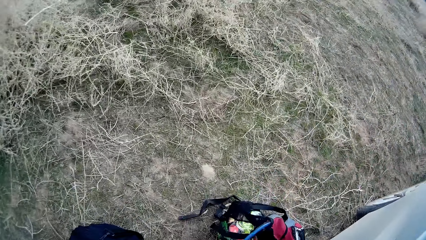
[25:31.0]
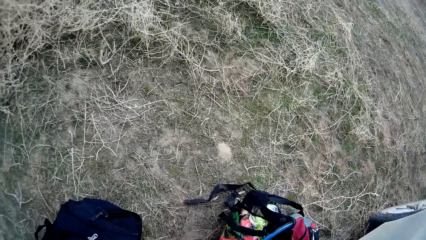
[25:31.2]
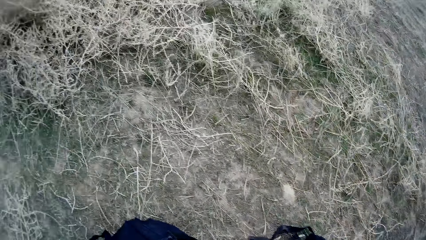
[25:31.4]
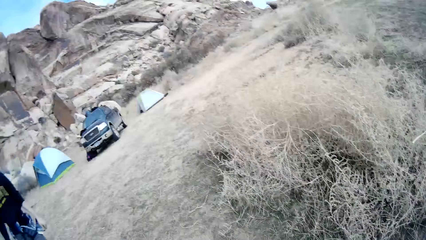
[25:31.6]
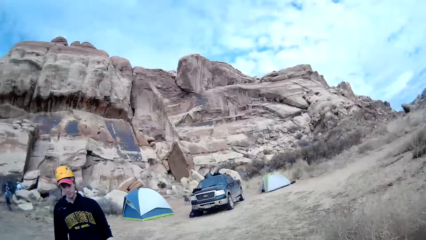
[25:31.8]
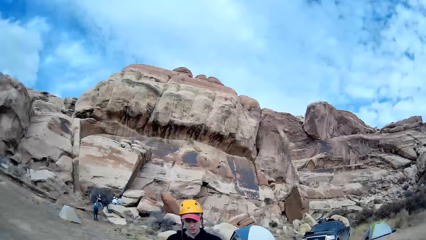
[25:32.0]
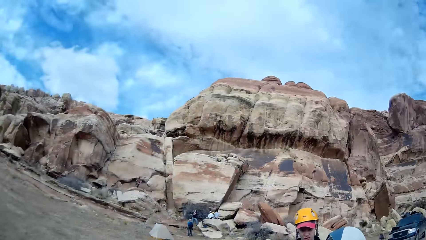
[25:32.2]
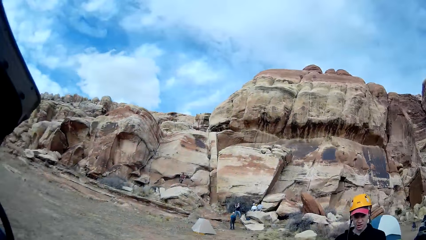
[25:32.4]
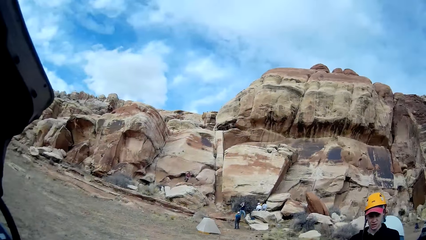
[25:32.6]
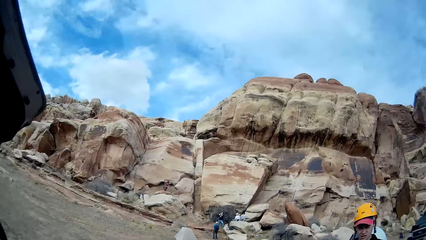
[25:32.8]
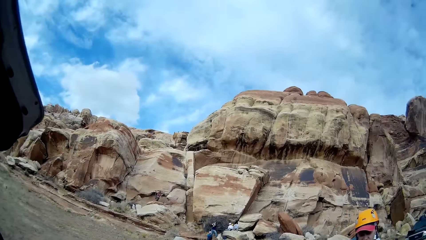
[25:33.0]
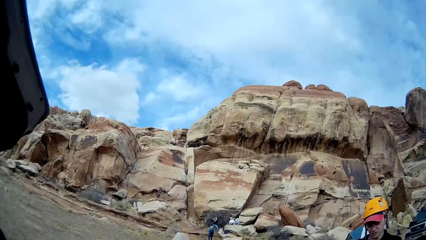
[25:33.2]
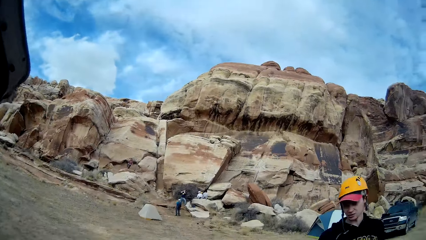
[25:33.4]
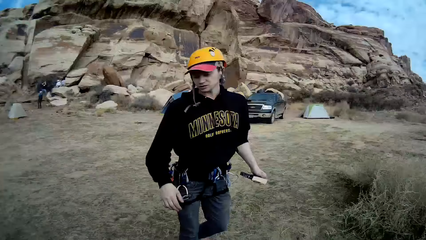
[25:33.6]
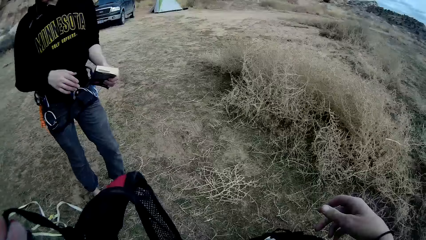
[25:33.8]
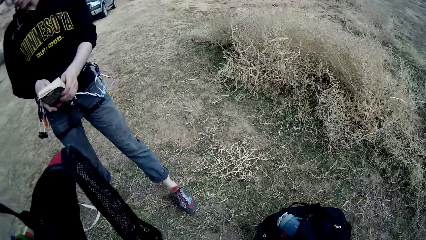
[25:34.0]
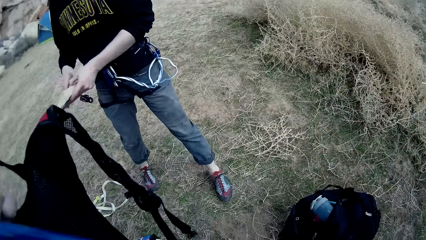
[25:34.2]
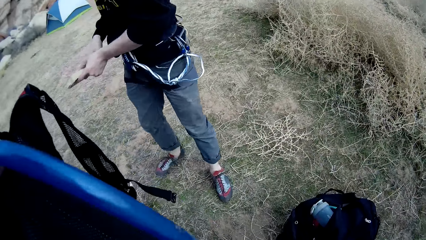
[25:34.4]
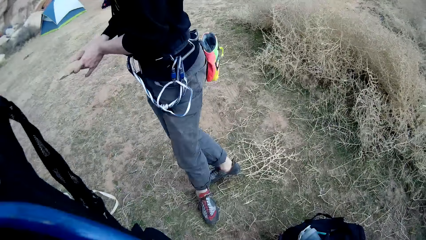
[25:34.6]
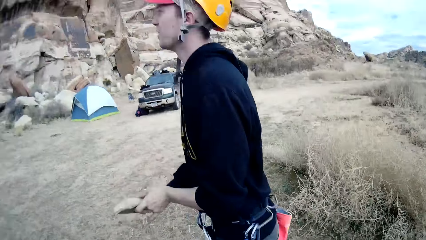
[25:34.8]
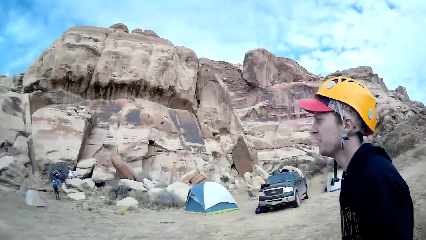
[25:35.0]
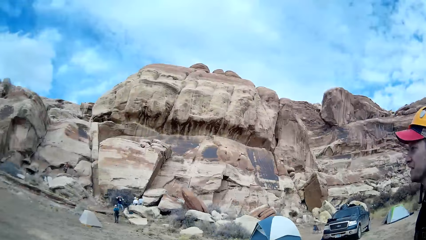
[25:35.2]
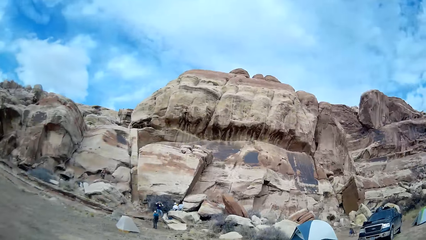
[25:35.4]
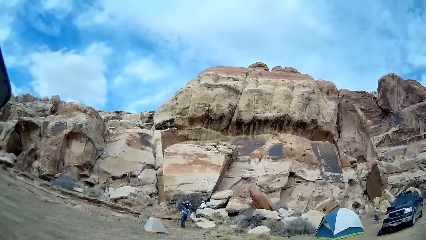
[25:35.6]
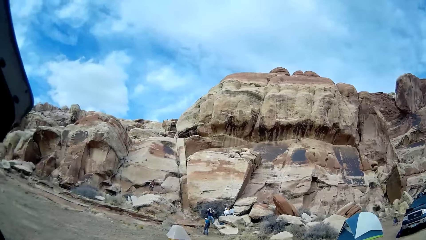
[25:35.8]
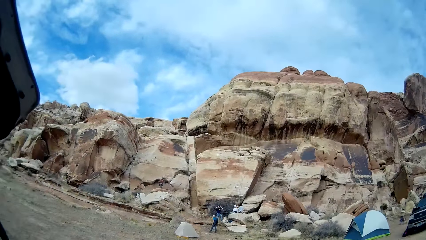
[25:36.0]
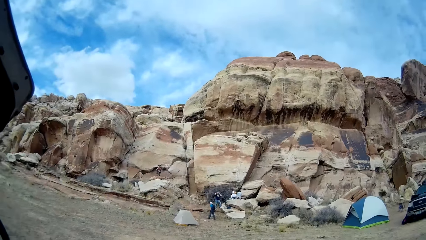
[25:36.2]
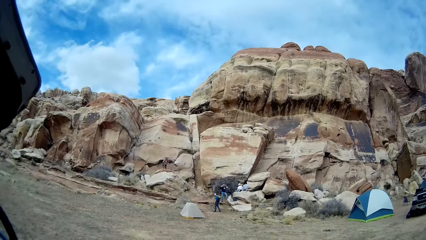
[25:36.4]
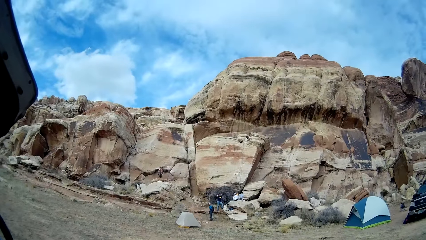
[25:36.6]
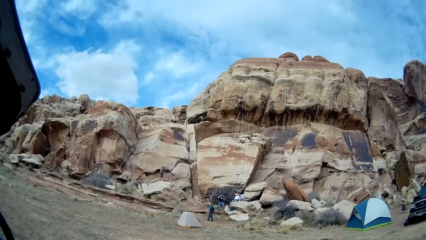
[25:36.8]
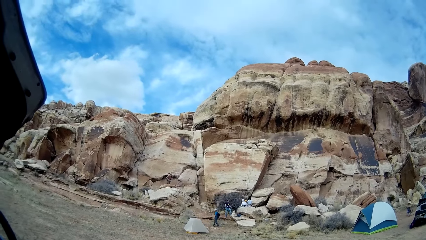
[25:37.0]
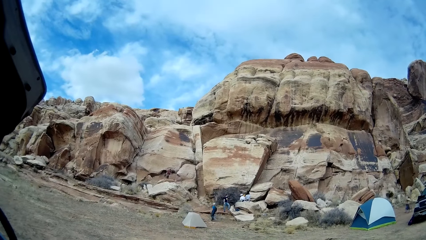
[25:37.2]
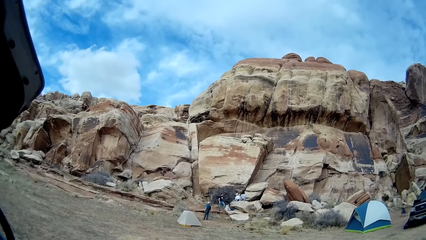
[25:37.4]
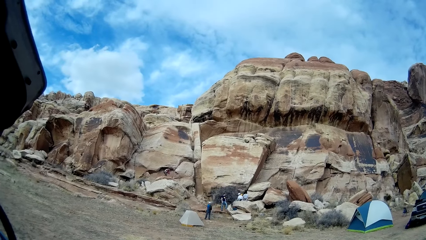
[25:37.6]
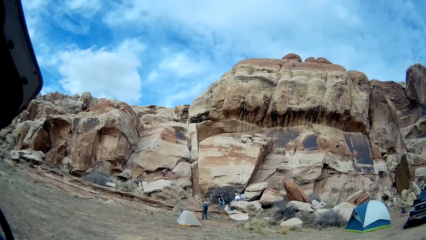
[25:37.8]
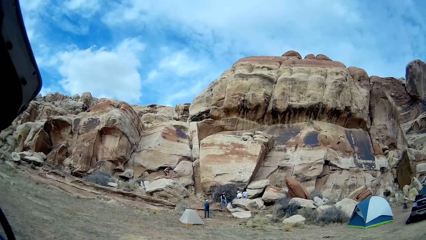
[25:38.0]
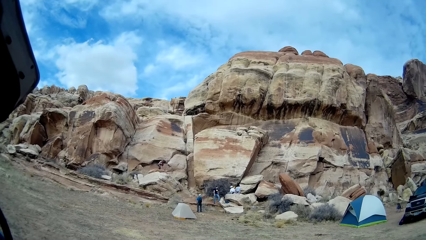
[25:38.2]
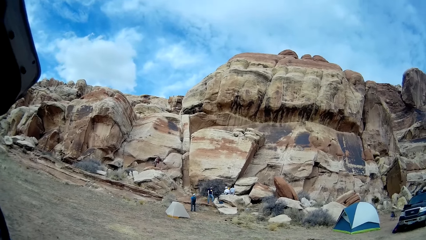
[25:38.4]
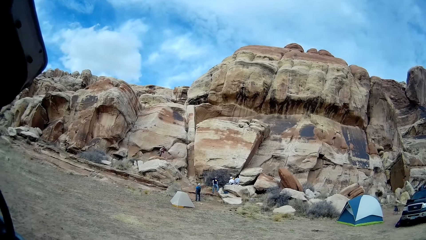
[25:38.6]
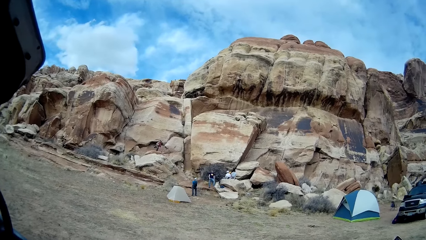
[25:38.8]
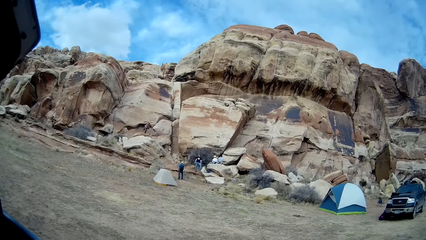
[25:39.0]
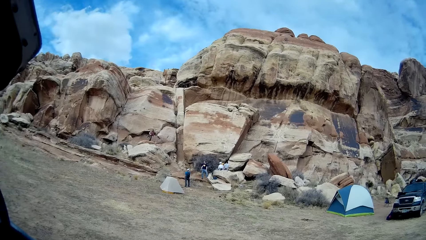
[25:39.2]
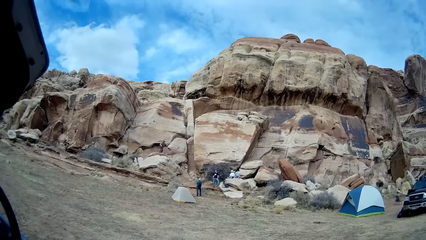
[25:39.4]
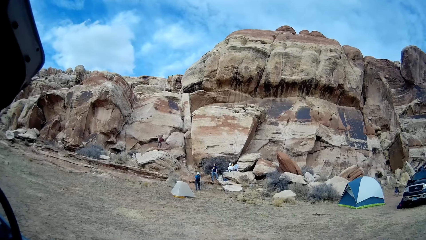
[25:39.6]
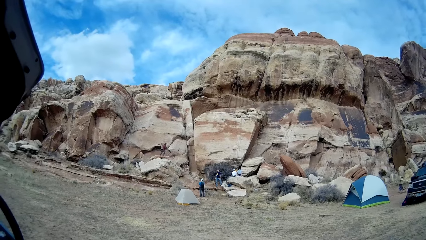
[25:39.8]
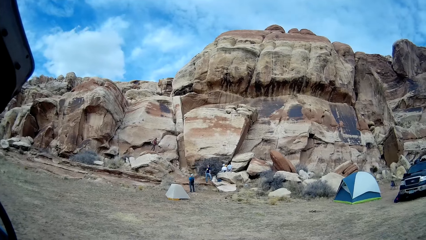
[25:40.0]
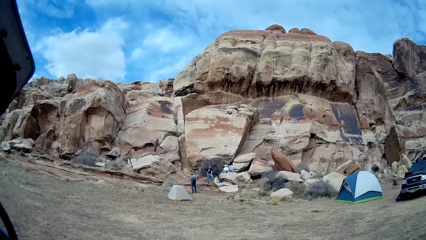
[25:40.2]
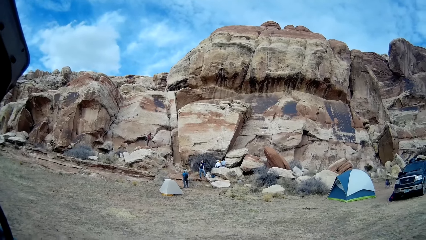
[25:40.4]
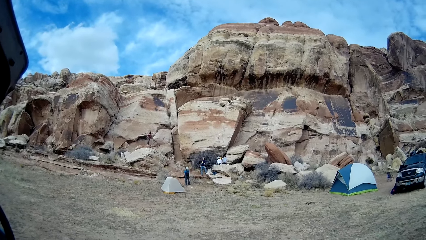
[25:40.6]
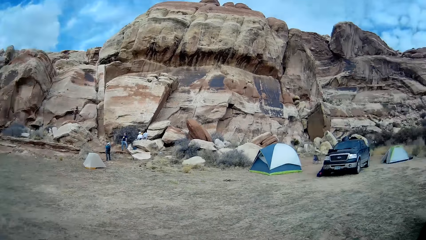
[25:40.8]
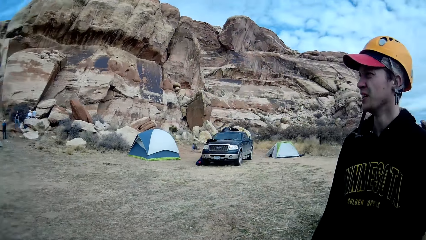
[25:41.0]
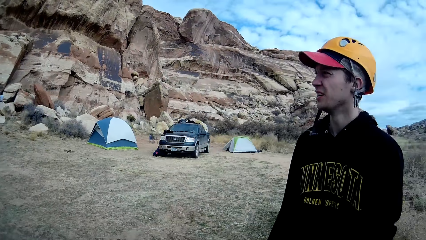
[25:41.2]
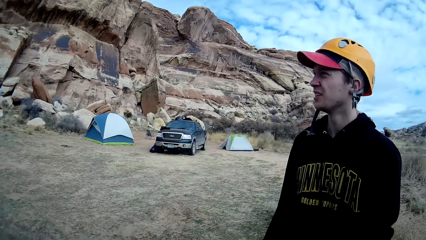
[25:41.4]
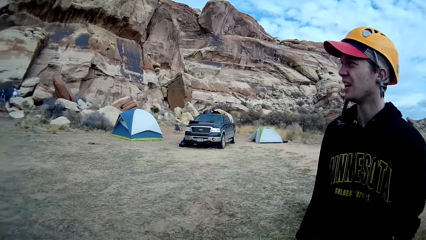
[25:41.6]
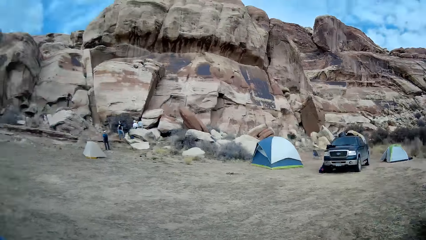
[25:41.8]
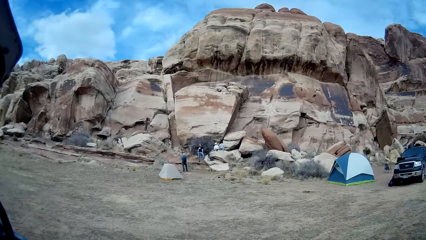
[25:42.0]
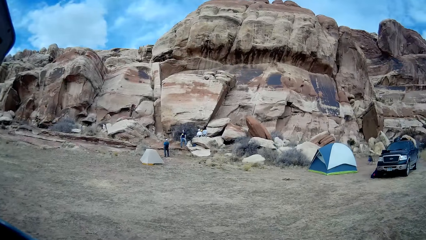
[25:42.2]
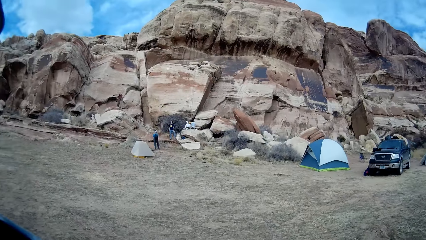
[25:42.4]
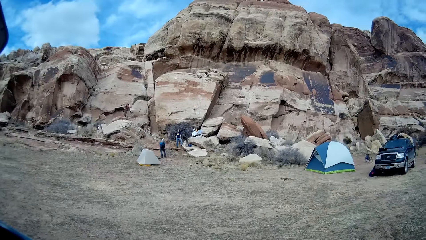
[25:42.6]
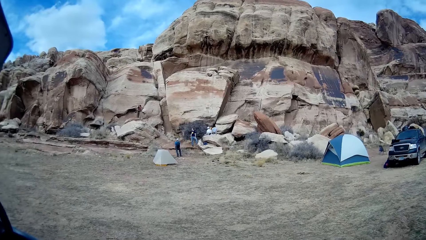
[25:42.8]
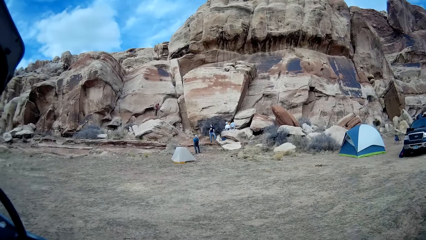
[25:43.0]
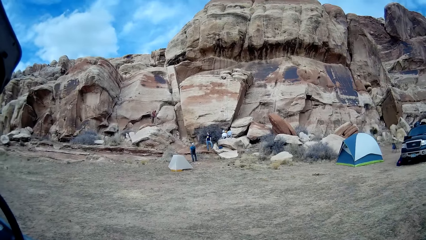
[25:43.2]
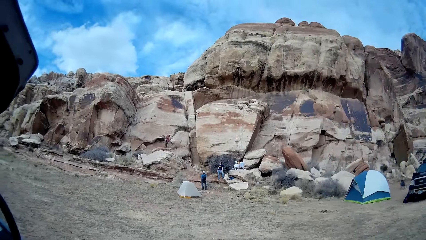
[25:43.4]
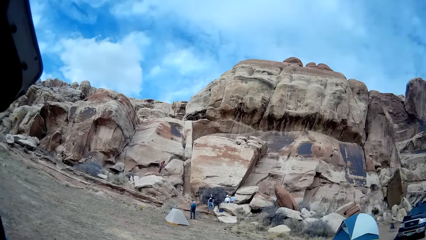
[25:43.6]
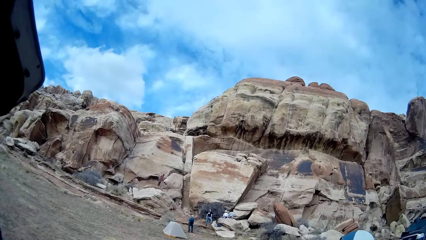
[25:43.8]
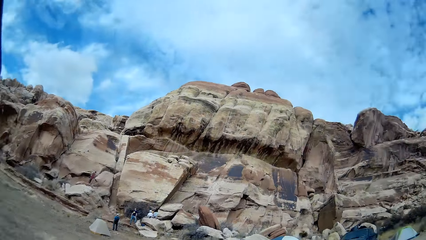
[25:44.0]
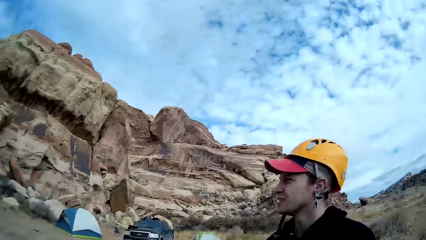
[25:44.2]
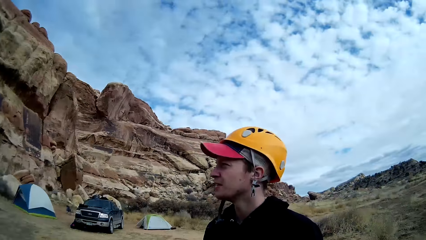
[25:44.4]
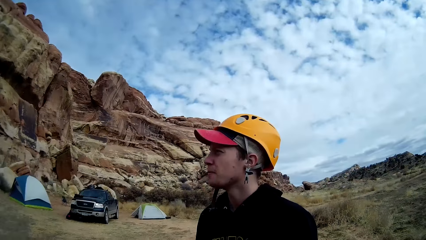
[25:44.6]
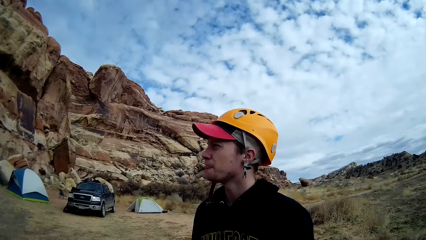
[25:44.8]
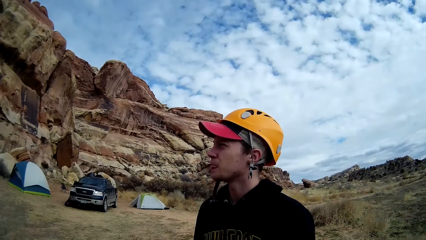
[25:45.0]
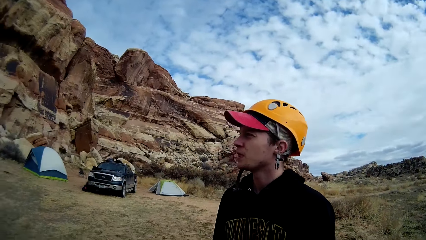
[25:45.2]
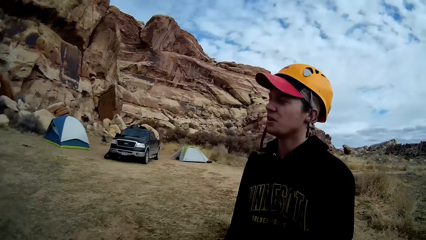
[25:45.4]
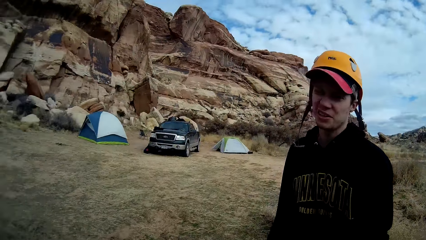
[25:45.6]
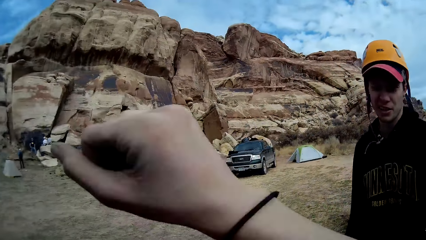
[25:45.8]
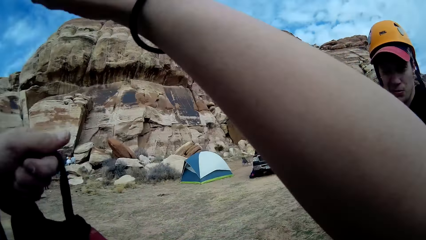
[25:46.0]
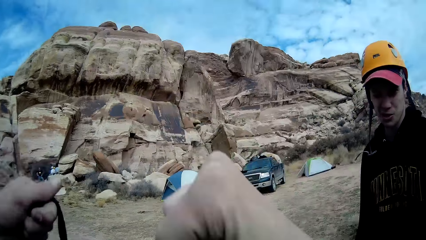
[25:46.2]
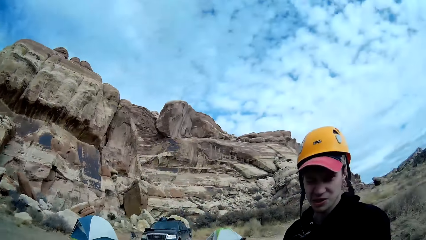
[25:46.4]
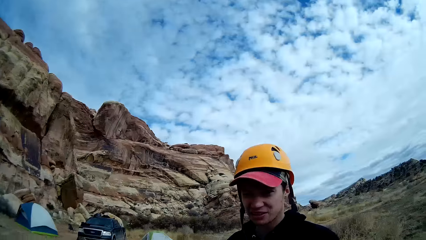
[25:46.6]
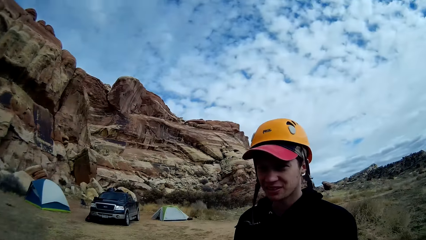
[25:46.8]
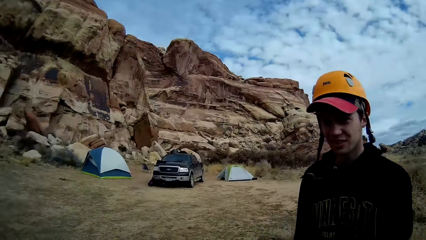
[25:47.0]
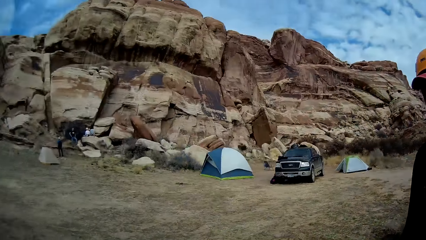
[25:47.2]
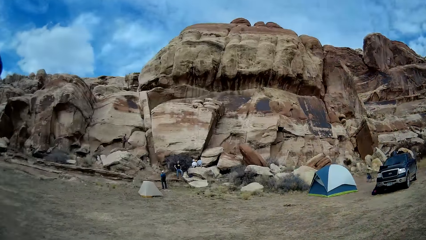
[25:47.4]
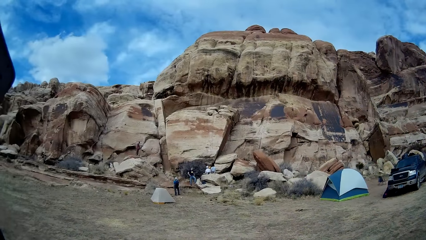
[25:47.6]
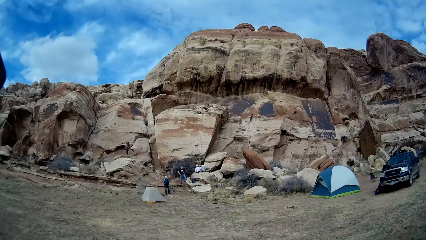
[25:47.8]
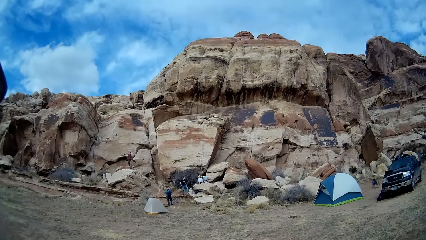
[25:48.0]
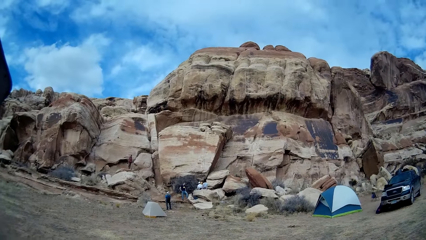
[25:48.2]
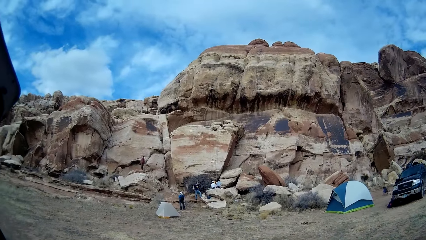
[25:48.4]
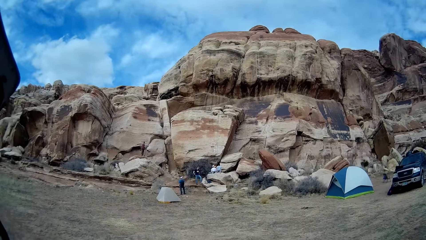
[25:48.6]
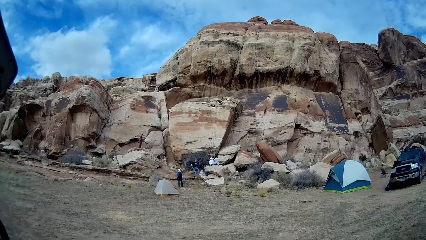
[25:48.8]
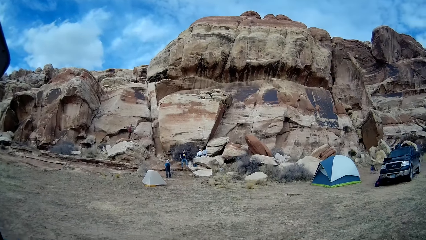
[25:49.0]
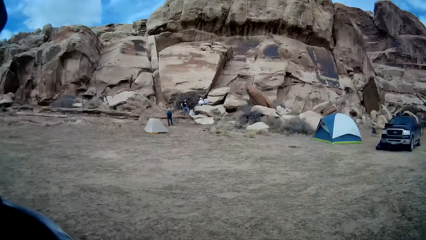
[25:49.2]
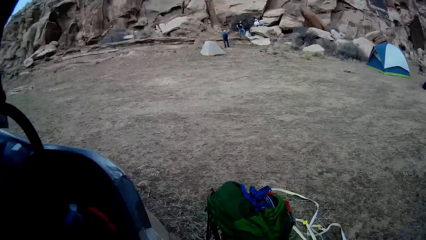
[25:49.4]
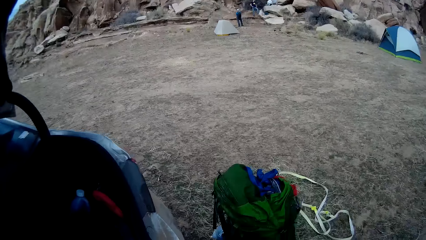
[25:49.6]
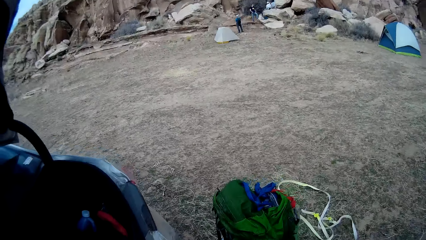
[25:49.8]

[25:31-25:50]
The camera wearer picks up the bag. He turns around. He looks at the rocks. He looks at the man. He looks at the rocks. He looks at the man. He does the hand gestures. He raises his hands up.
